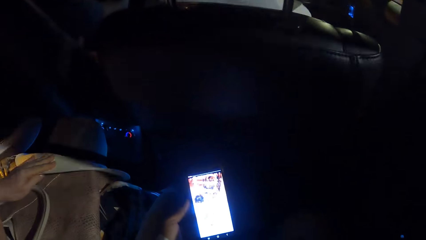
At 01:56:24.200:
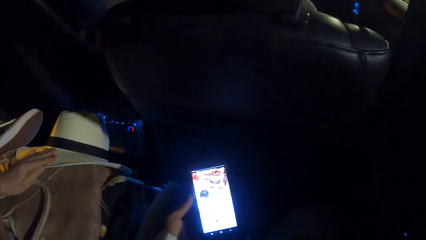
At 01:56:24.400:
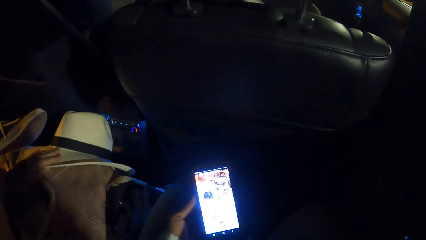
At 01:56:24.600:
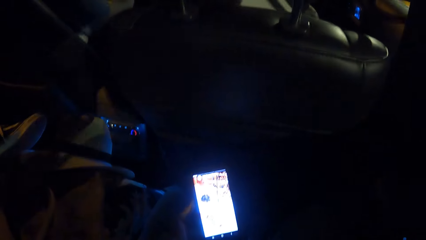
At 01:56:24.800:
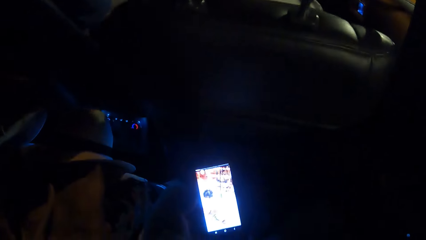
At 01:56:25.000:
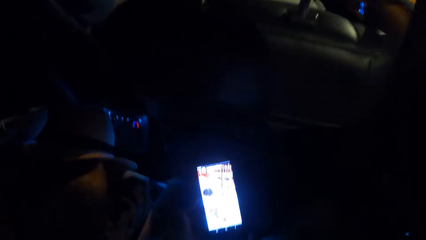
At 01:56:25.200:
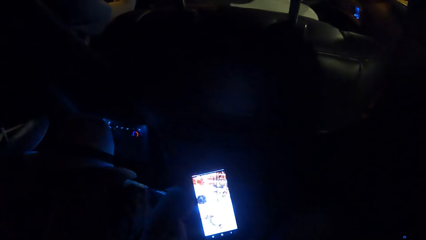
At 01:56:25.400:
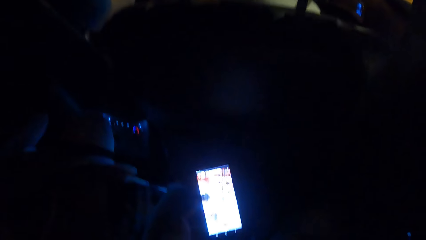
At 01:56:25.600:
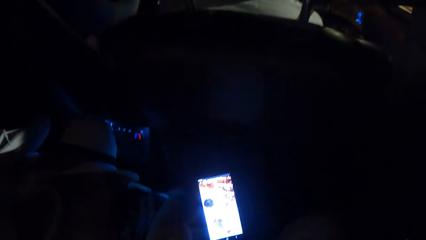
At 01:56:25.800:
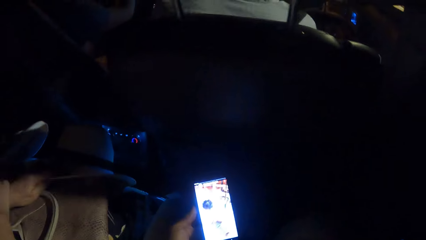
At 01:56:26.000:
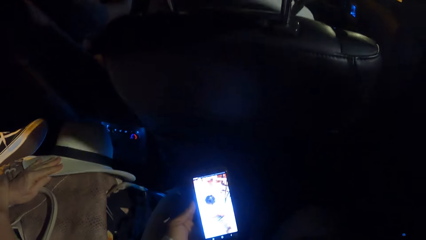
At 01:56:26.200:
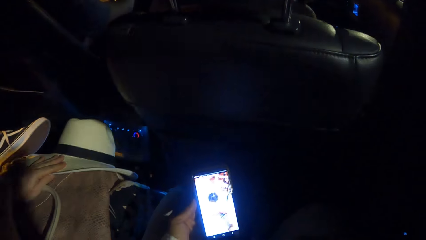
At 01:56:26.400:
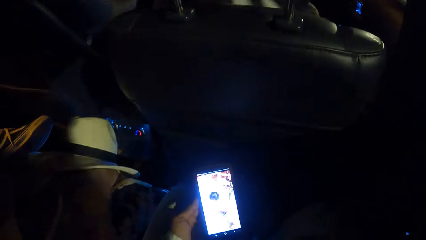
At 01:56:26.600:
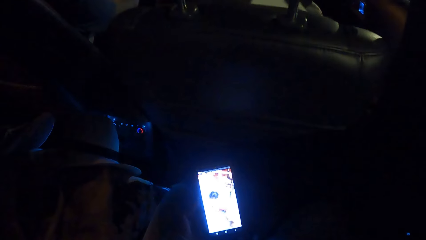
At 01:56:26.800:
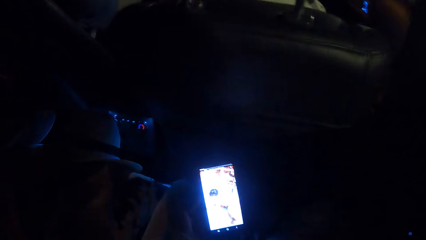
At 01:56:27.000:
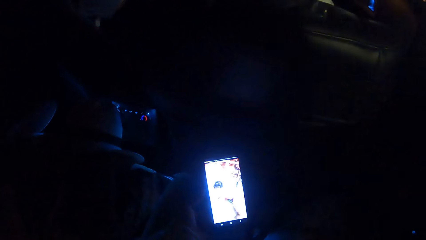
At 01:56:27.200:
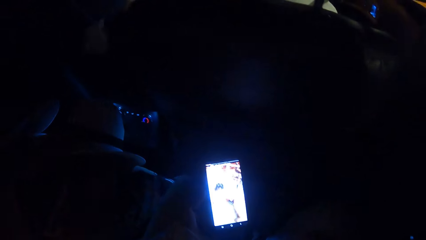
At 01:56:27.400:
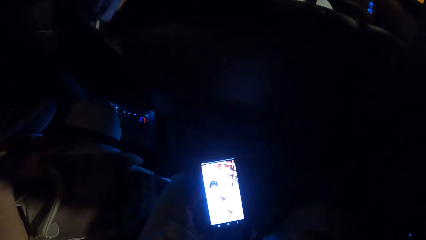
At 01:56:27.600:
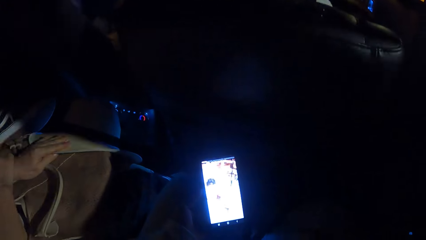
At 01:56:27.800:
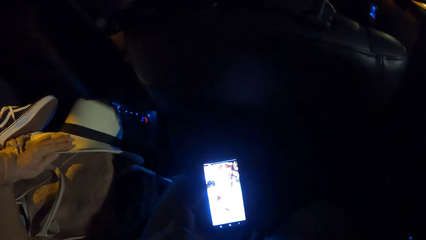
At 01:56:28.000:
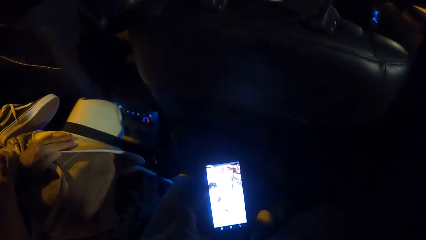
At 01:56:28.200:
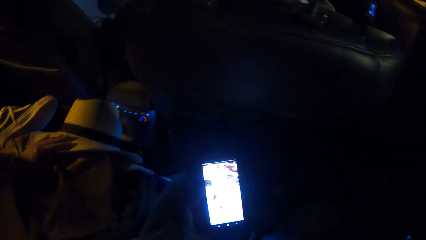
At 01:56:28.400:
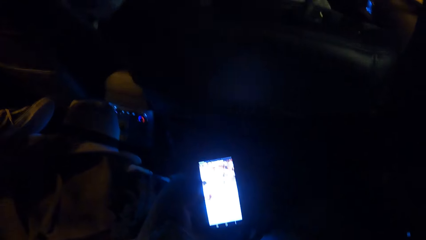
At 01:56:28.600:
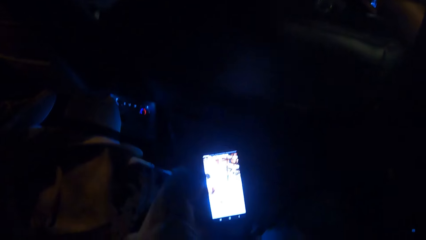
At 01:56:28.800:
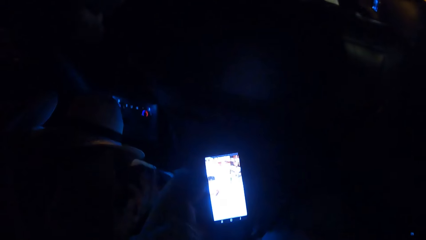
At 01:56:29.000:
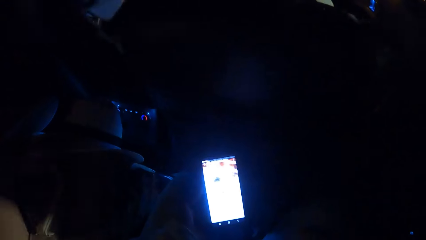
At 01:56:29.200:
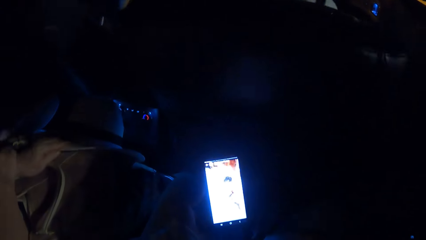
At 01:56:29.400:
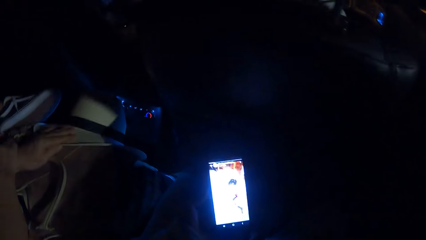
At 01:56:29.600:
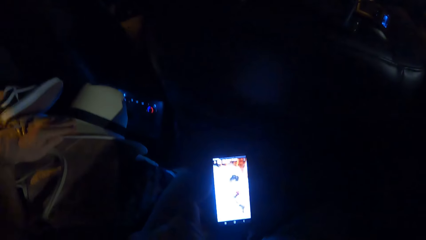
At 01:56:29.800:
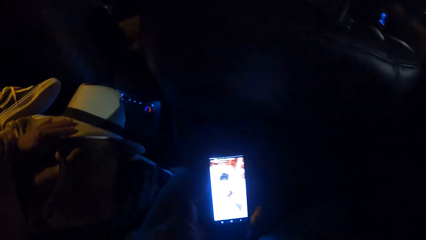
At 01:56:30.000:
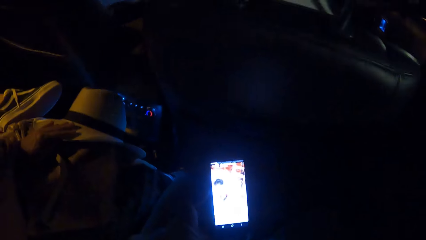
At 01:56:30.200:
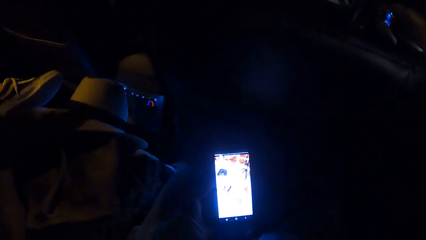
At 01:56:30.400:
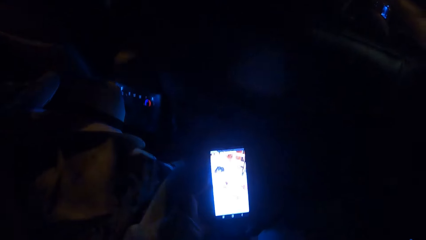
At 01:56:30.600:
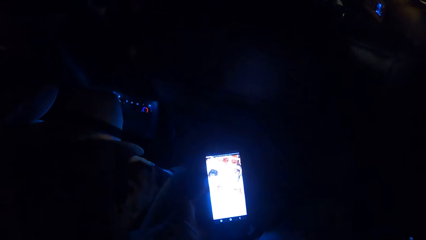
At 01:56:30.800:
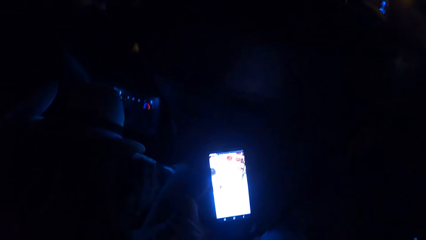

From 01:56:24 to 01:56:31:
The camera wearer looks at his phone.

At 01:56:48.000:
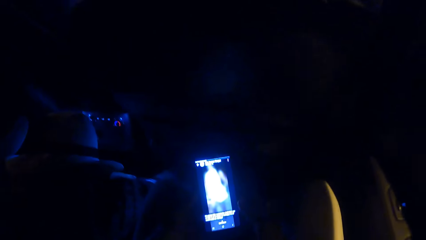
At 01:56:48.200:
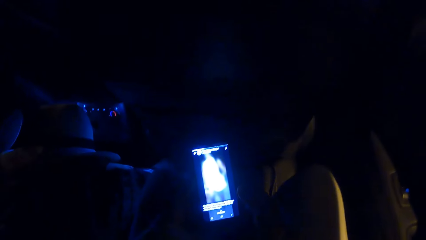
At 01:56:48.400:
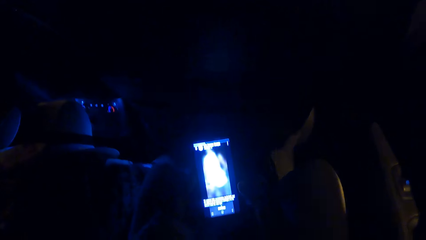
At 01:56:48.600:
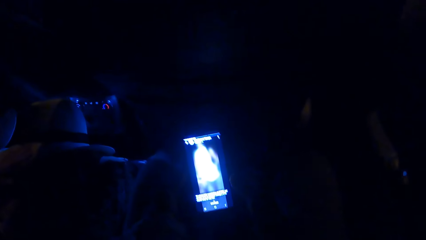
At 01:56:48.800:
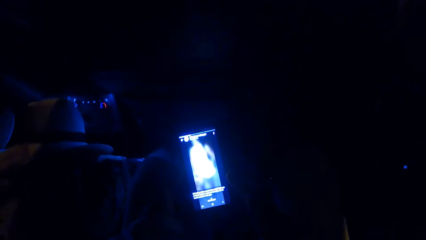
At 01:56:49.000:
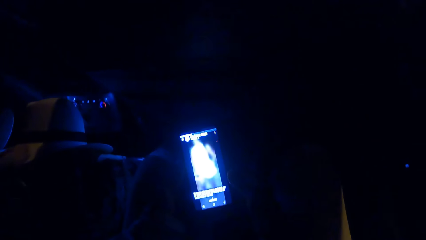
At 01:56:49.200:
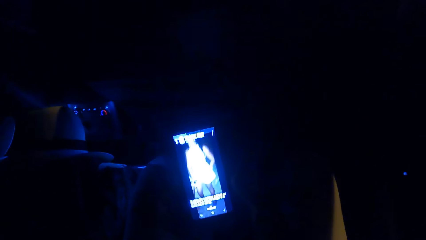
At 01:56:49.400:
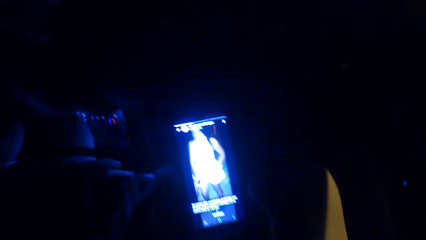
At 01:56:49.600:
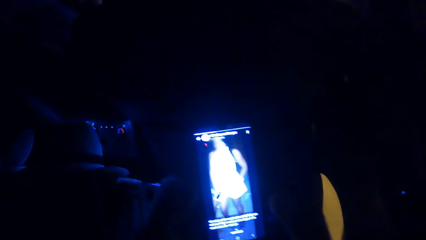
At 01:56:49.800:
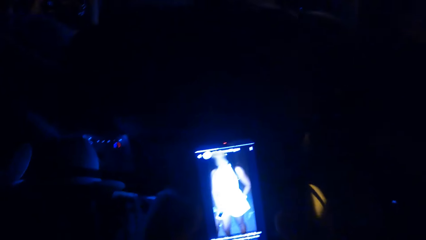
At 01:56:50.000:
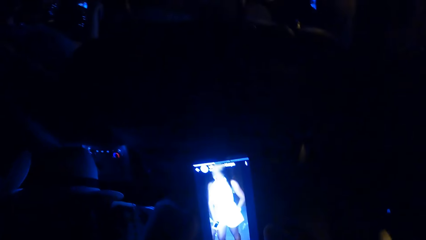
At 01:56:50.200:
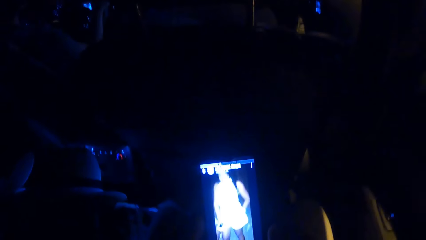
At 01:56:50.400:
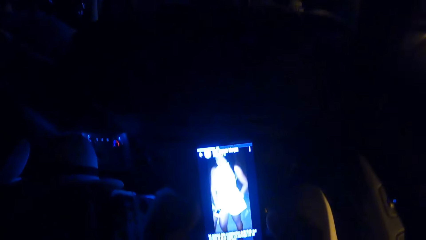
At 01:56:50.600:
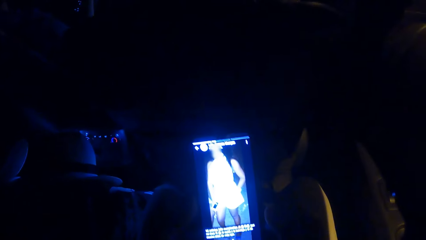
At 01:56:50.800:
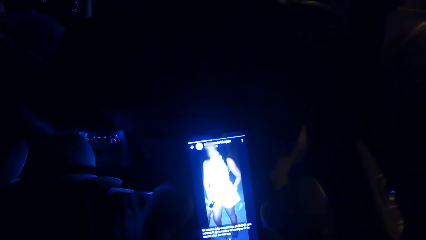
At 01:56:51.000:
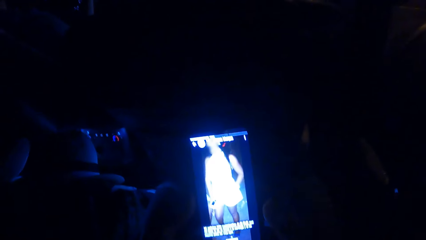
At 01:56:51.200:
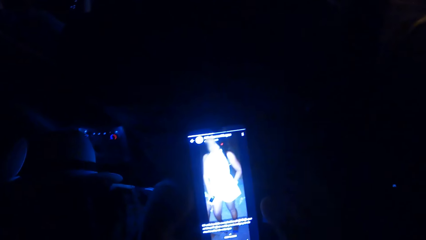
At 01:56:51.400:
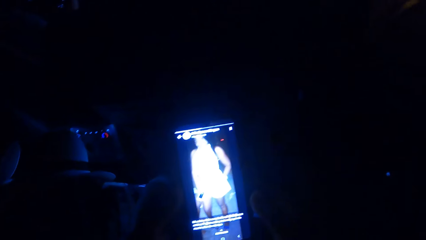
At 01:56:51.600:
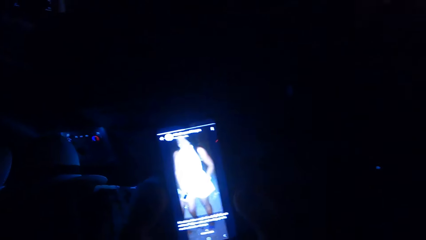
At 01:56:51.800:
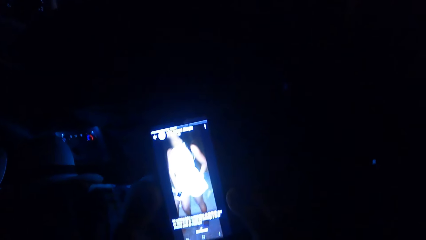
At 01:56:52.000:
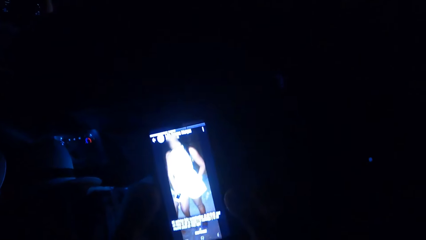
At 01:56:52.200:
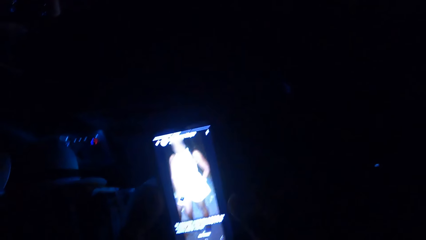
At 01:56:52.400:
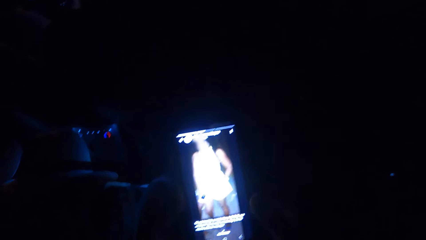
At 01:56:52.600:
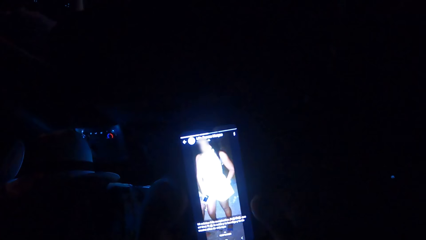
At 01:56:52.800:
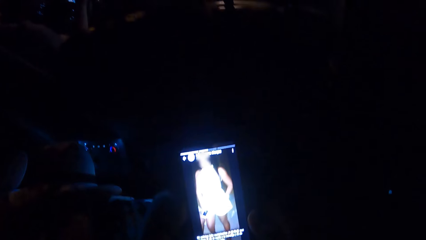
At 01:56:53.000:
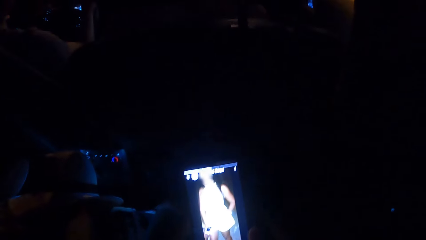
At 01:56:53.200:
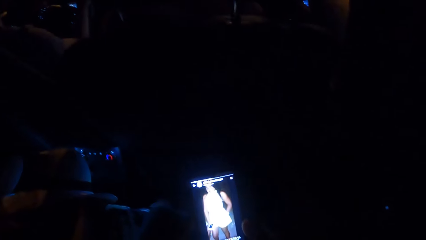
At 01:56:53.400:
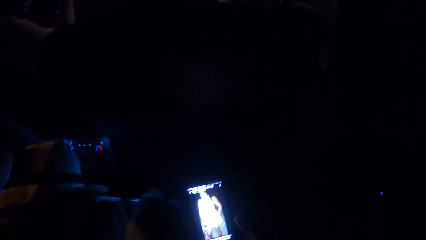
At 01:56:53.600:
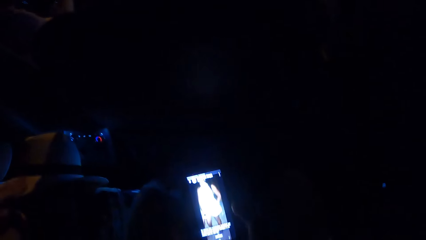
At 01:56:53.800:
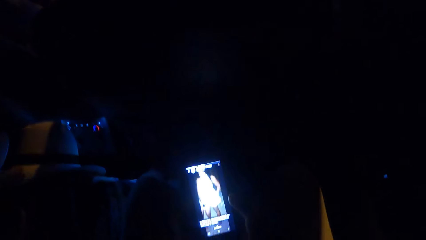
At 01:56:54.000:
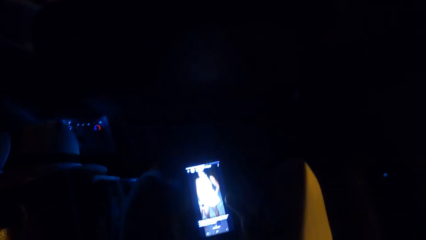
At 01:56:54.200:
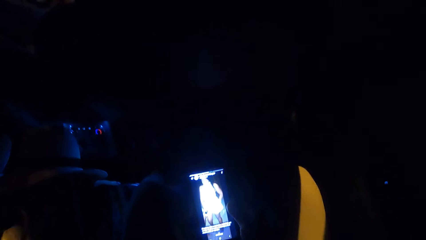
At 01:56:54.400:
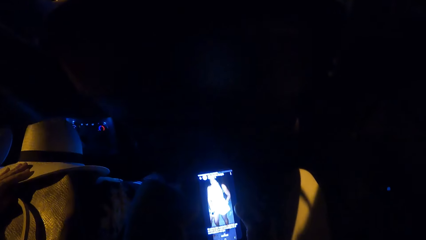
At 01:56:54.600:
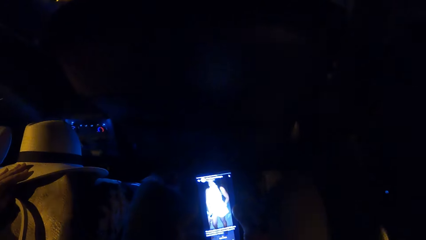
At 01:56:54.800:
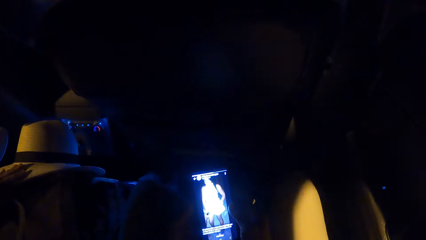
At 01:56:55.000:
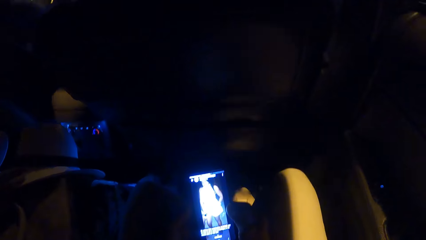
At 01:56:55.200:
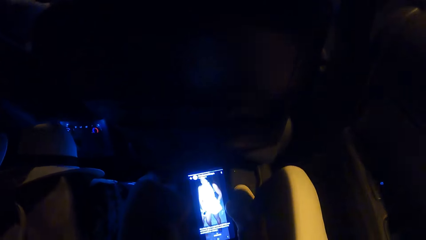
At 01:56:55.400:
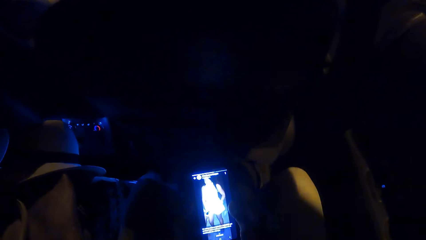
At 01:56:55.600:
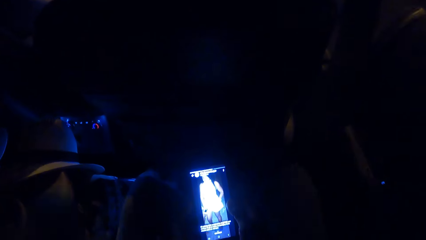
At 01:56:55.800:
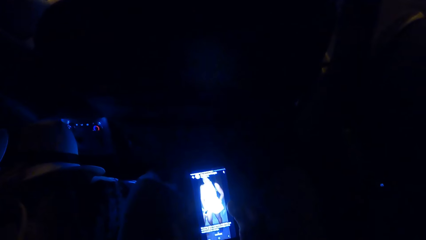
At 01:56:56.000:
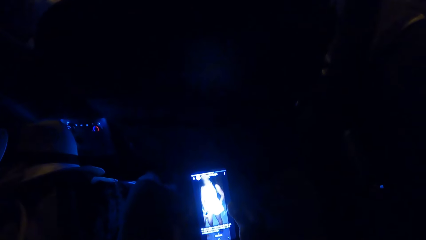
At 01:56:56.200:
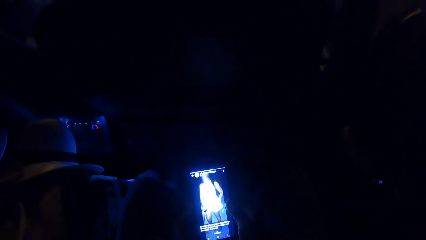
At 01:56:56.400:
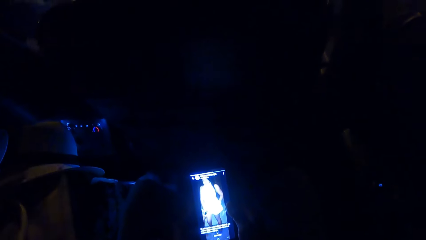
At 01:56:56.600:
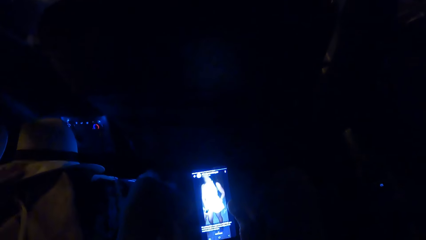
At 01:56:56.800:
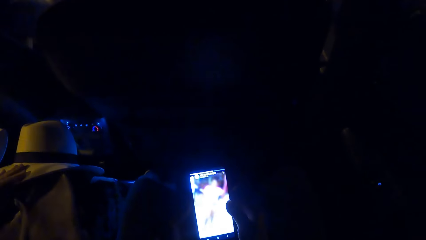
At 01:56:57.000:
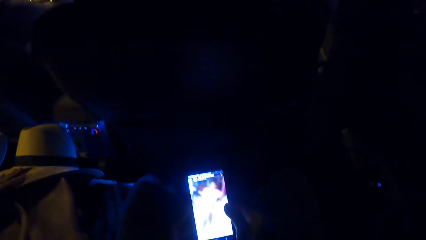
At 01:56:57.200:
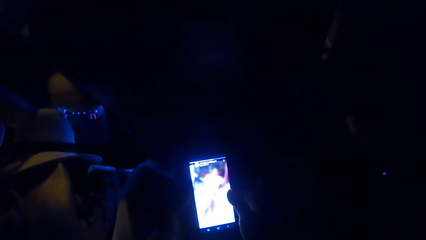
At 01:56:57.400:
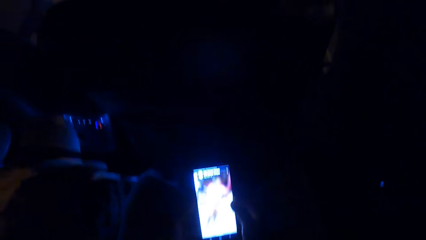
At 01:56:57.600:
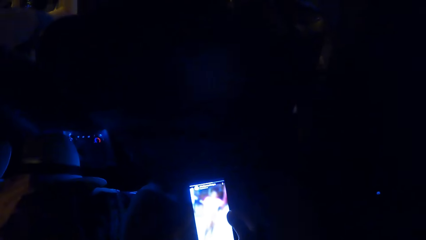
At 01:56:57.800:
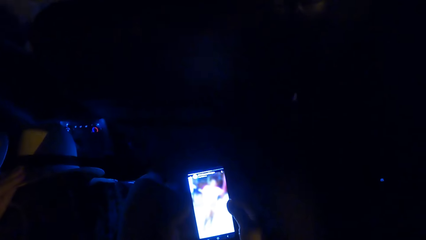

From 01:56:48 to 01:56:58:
The camera wearer lifts his phone towards his chest. He lowers the phone. He looks at the phone. He operates the phone.
